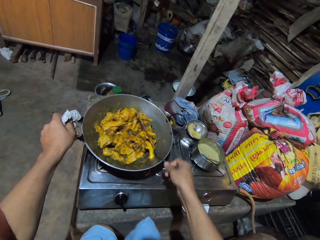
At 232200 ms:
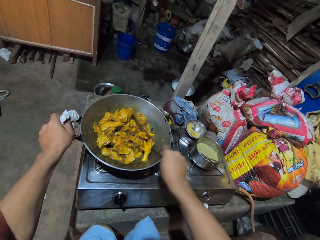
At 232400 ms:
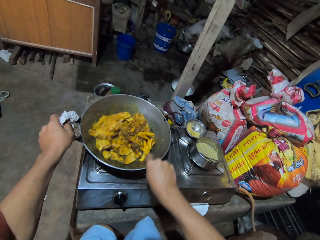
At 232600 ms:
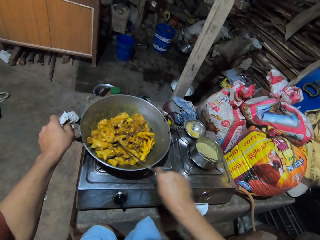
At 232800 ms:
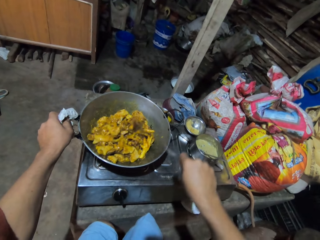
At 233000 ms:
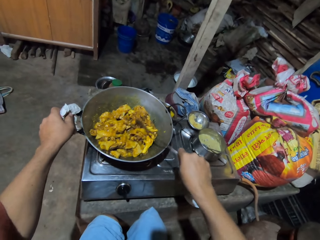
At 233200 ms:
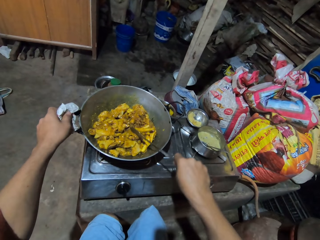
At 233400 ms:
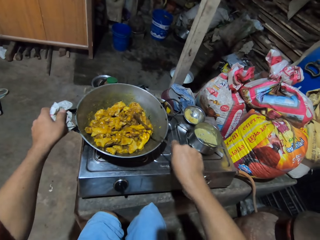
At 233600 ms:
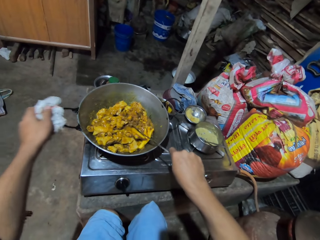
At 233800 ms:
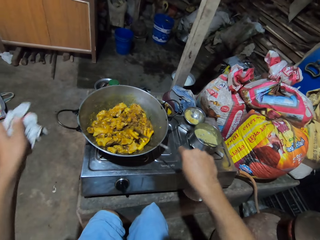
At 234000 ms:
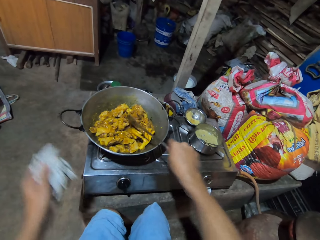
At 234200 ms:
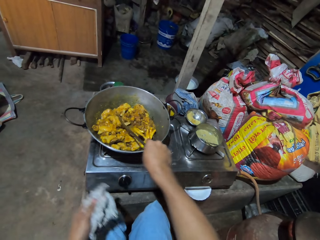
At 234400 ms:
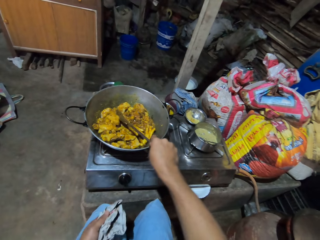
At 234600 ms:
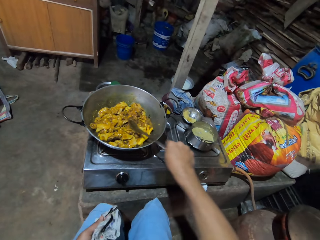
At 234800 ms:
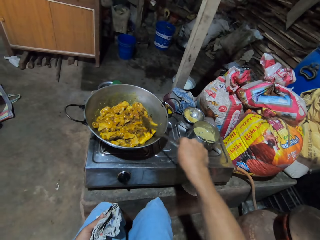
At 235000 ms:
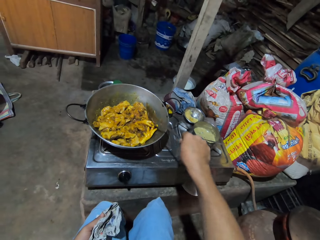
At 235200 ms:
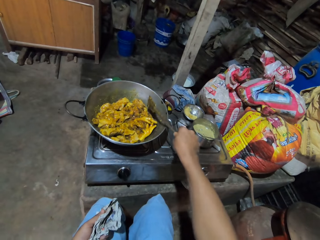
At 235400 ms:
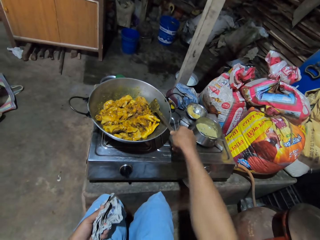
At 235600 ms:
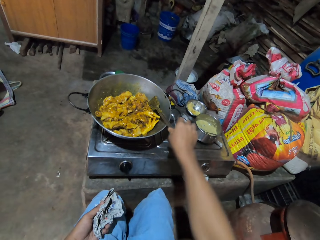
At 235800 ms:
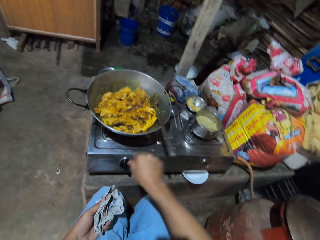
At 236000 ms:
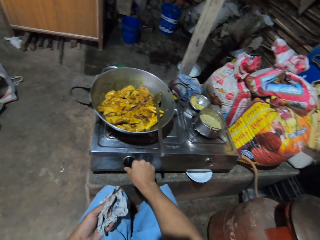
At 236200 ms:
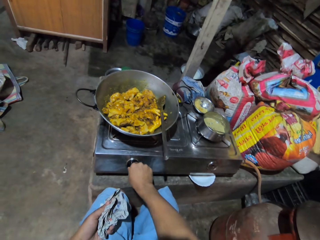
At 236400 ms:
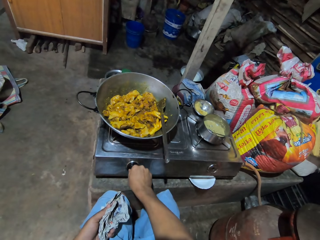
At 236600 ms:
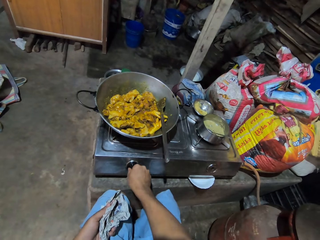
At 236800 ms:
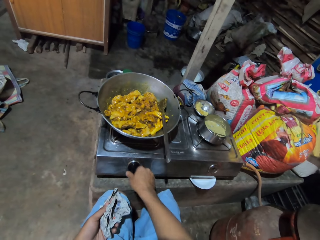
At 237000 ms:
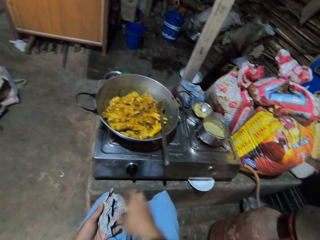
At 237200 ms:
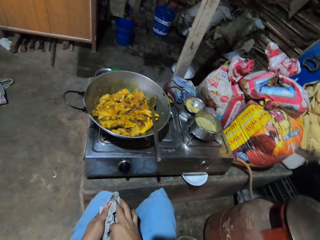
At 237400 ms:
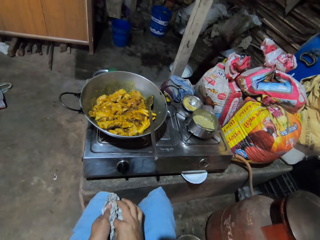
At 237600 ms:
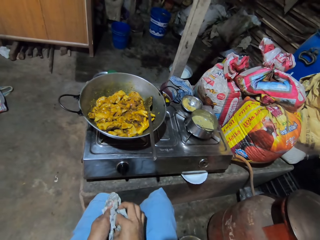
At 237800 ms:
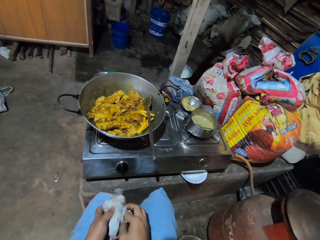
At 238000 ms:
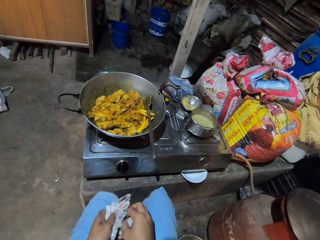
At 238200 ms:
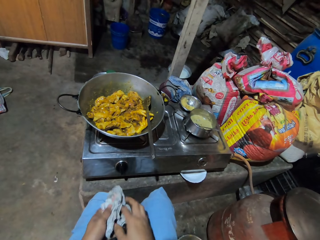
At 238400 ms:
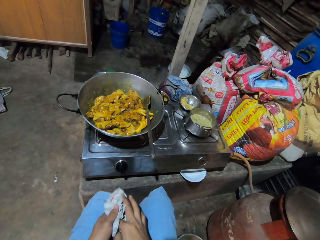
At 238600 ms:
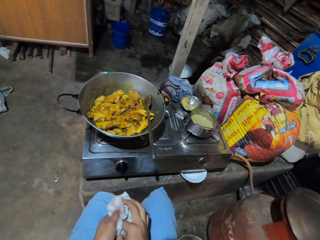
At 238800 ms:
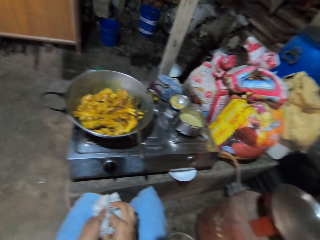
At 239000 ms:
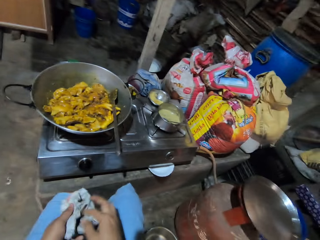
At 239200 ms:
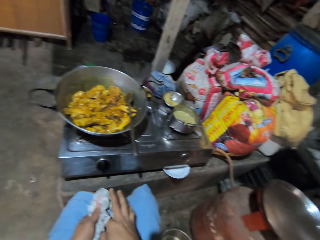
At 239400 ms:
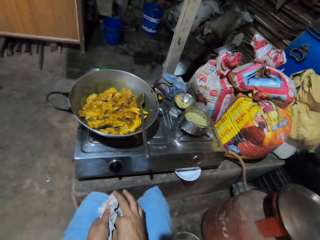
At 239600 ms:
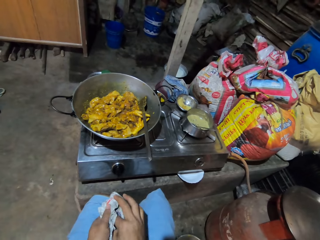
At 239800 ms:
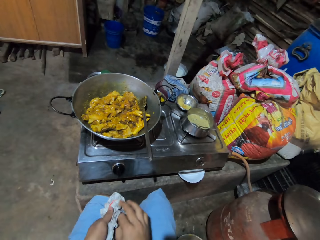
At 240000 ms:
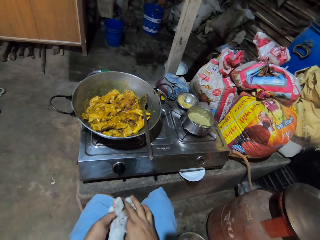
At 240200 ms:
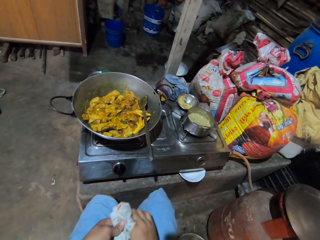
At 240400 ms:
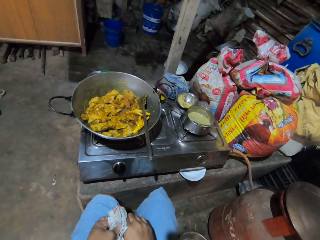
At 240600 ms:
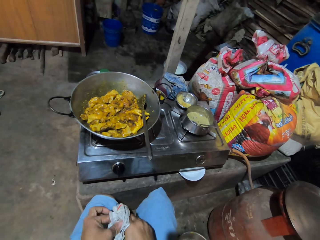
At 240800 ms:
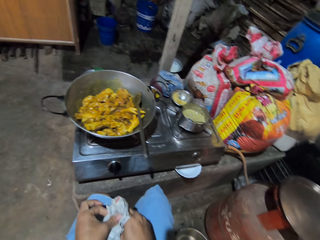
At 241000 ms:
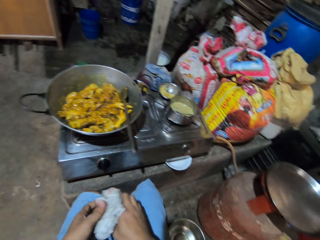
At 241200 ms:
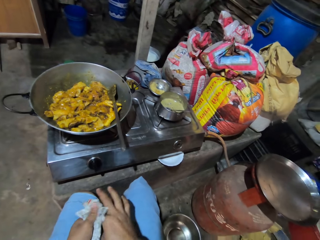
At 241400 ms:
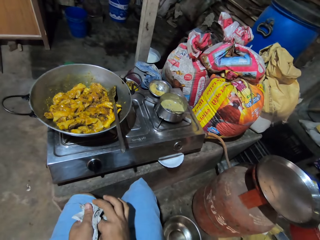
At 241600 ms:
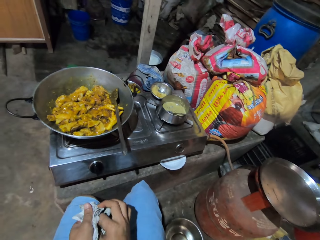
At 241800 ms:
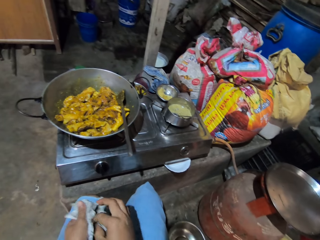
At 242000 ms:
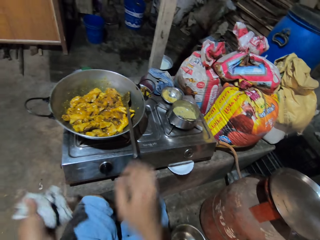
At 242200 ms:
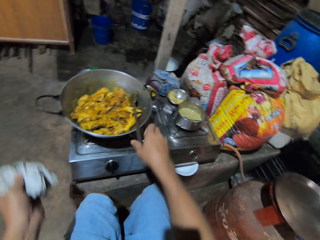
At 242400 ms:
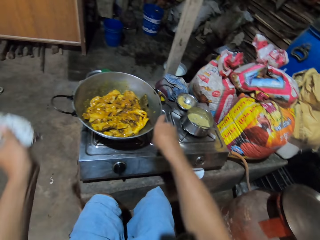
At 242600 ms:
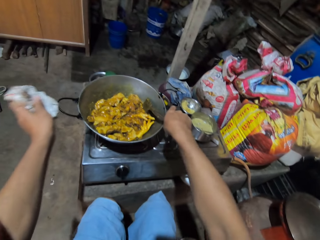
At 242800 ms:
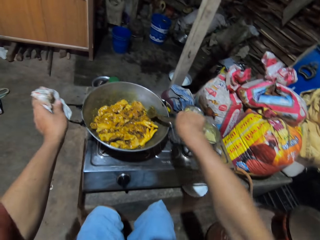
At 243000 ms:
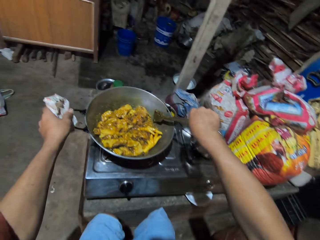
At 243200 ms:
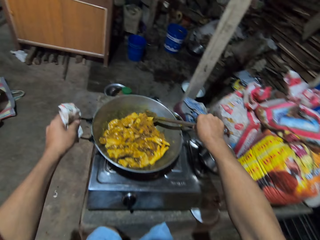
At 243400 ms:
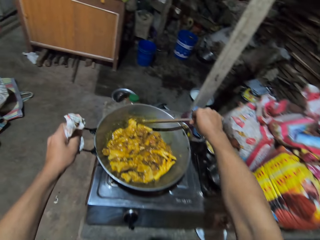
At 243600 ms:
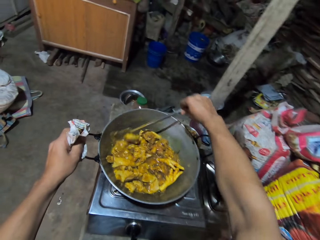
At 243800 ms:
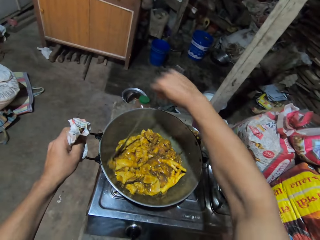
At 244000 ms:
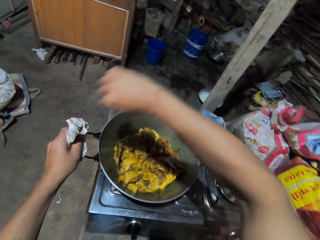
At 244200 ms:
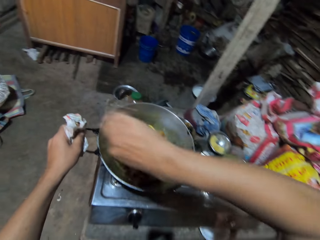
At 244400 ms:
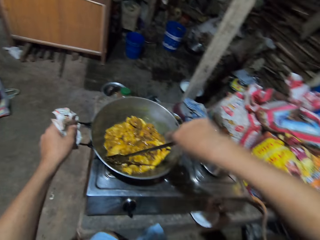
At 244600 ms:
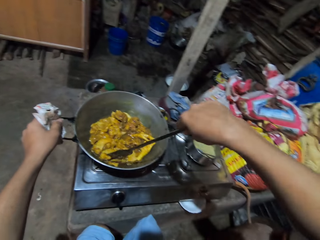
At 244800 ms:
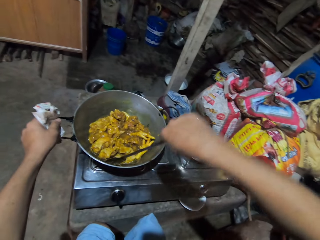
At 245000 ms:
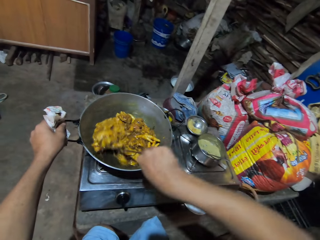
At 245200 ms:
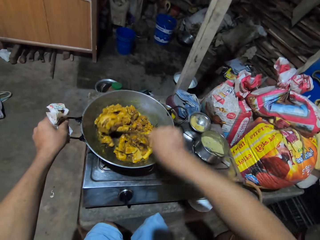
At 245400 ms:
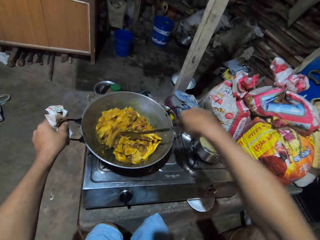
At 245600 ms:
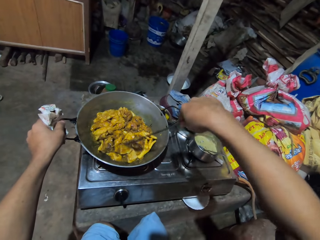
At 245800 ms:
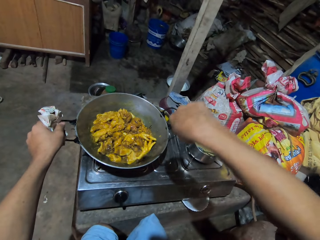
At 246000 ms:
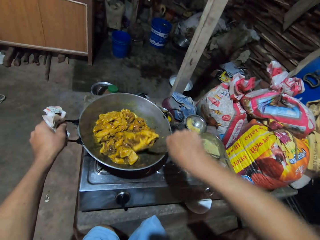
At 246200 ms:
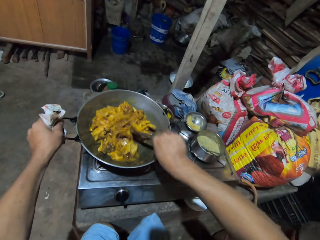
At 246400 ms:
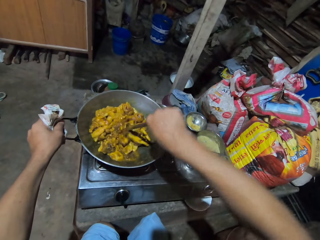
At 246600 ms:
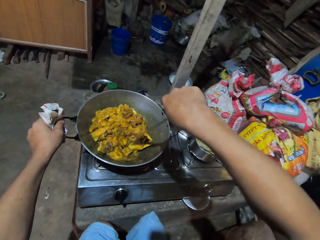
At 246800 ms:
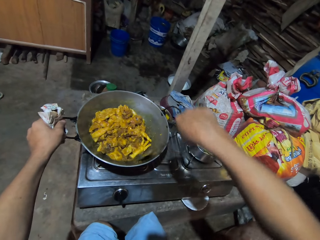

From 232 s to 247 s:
The camera wearer retracts a hand from the pan handle. They place the metal spoon down on the pan. They reduce the gas cooker heat. They wipe the hands with the paper. They hold the pan handle with the paper. They pick up a cooking spoon. They stir the food on the pan with the metal cooking spoon.

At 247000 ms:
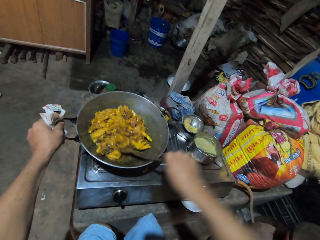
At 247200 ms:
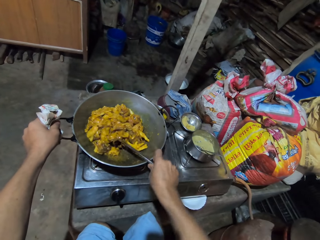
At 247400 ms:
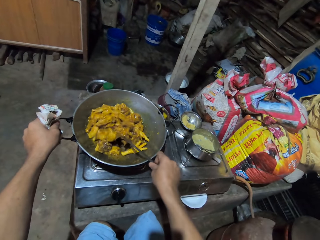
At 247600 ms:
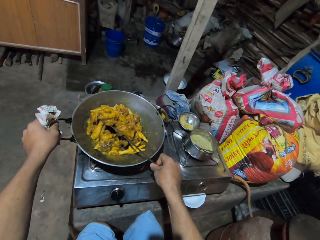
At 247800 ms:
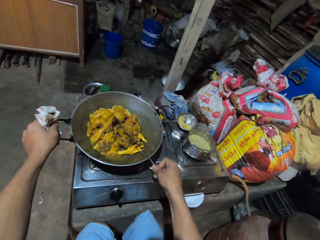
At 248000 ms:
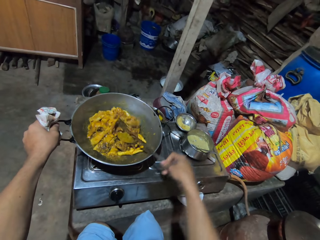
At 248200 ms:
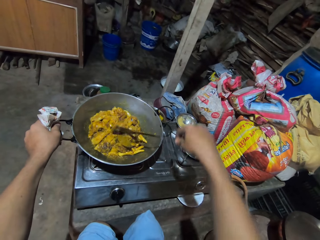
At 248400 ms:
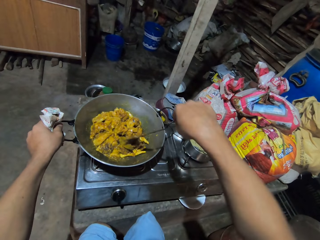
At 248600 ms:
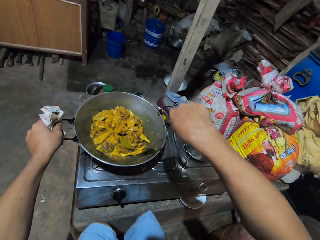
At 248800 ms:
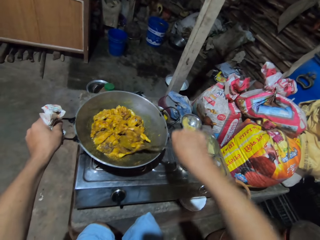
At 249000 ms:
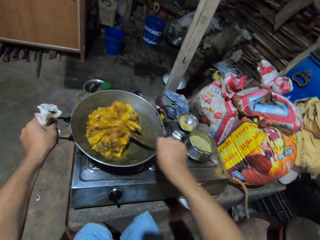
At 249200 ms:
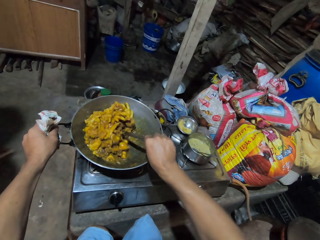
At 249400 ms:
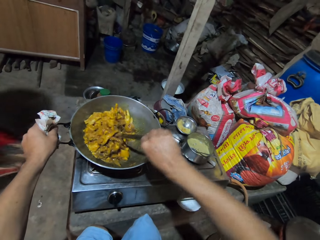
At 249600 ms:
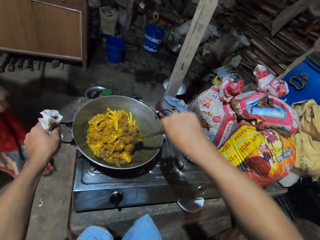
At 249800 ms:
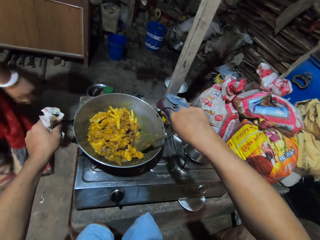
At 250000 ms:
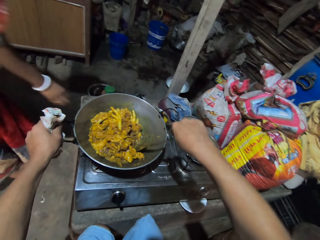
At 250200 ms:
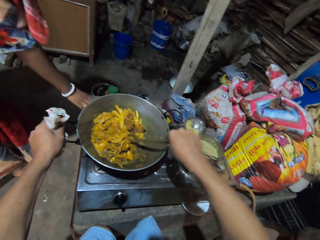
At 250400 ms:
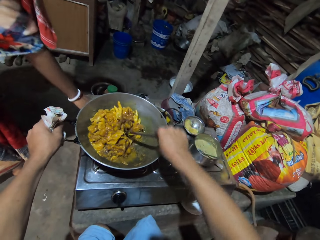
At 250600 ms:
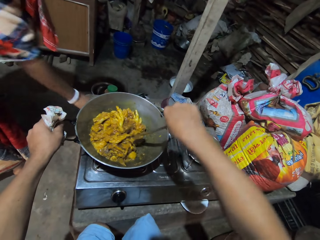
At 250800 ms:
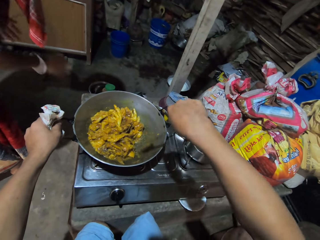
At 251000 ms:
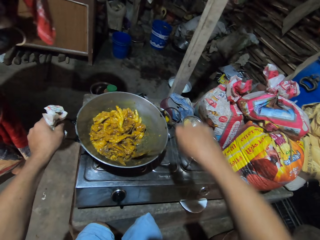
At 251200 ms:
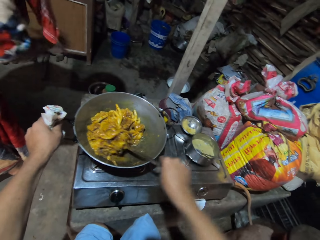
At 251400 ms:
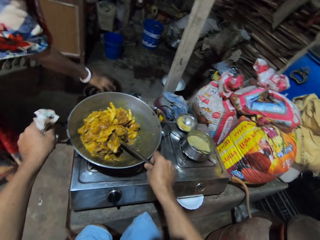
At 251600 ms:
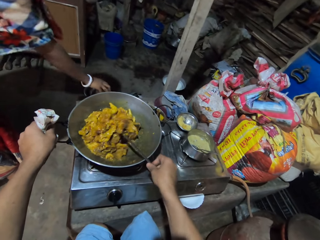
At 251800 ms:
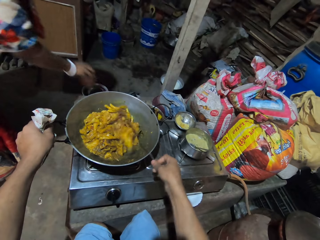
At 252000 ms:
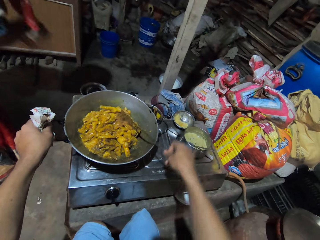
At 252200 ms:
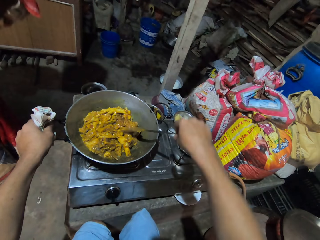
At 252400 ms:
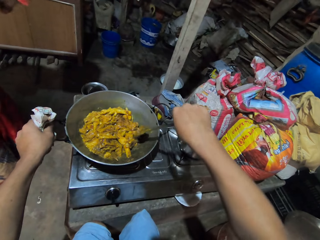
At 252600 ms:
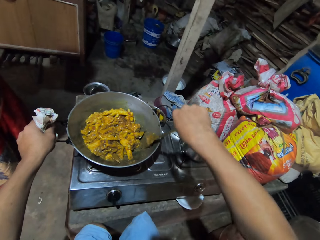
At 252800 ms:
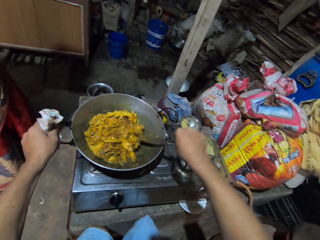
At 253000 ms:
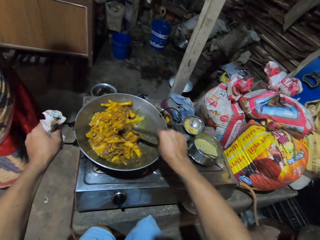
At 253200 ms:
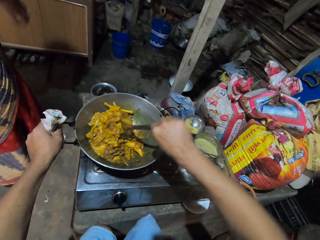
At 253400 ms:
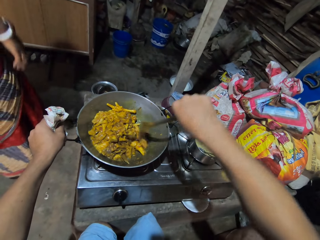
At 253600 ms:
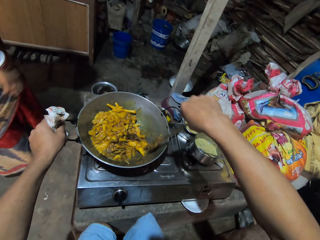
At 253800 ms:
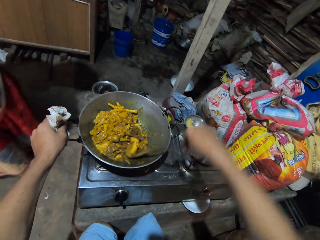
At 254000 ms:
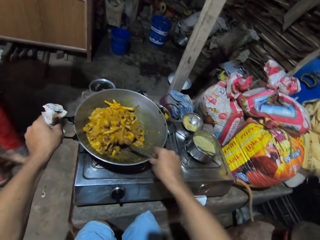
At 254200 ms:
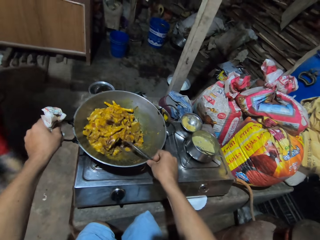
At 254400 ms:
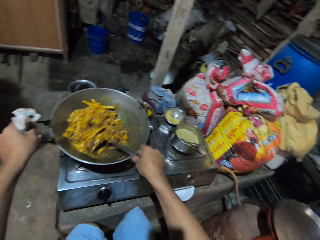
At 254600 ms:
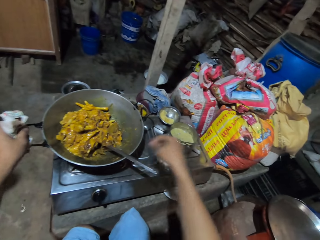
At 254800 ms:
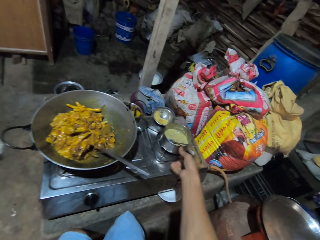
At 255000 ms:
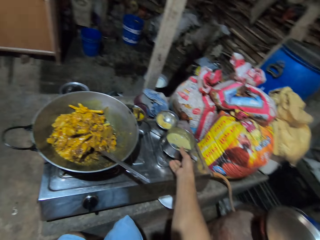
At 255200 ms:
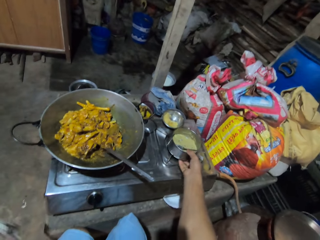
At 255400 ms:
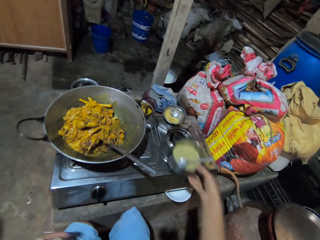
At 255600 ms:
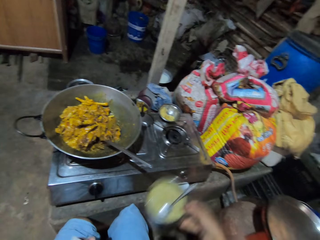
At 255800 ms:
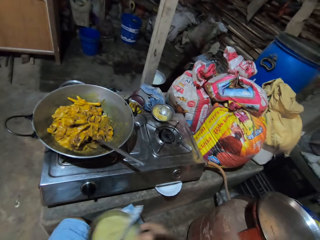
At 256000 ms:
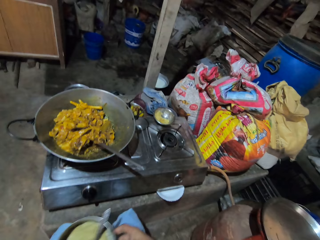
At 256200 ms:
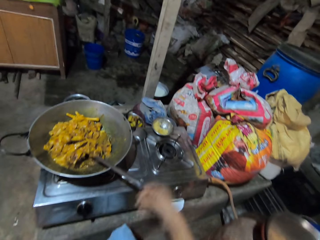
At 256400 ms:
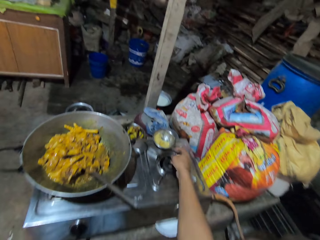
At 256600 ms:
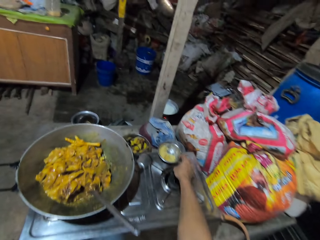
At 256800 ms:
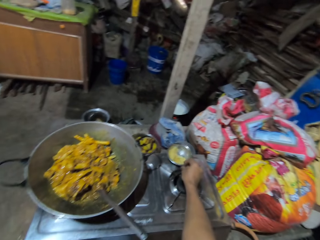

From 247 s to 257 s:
A person picks up containers. The camera wearer stirs the food with a metal cooking spoon. They put the spatula on the pan. They pick up a food container or pot.
